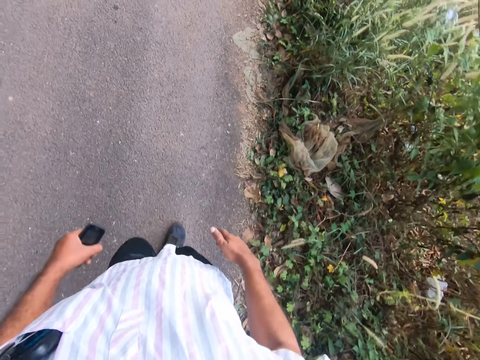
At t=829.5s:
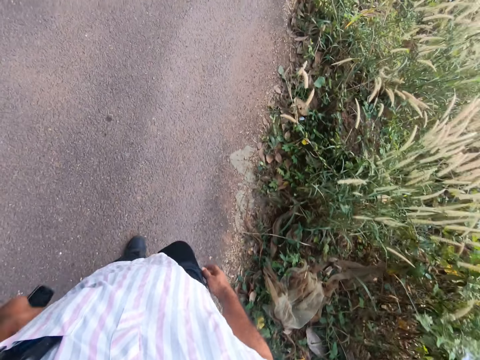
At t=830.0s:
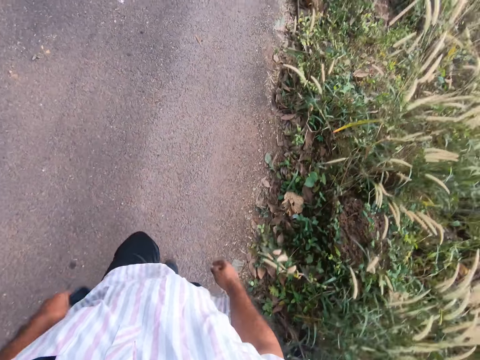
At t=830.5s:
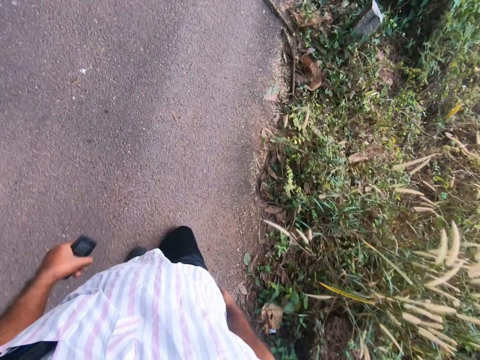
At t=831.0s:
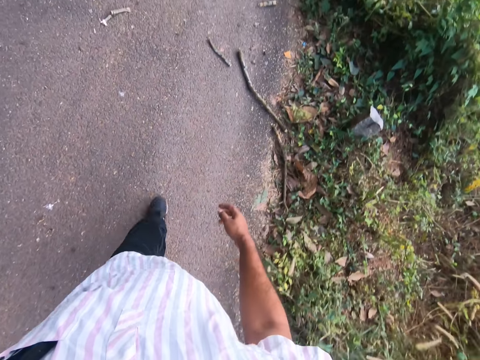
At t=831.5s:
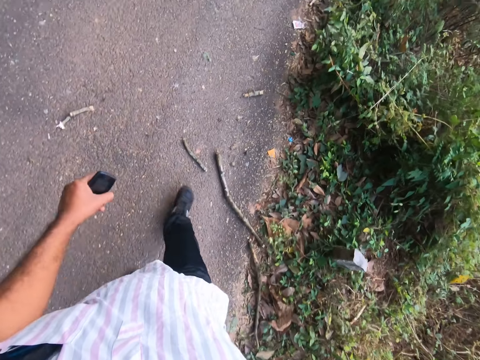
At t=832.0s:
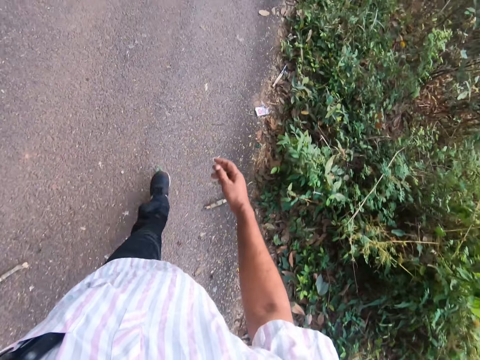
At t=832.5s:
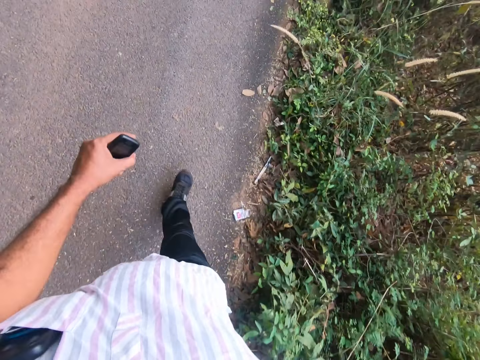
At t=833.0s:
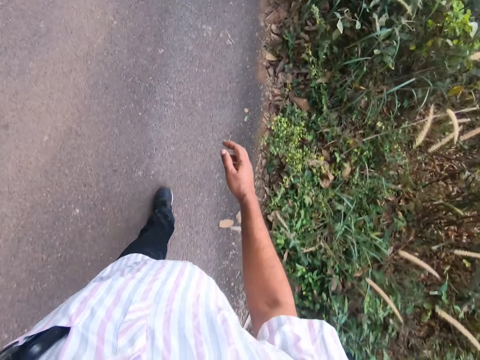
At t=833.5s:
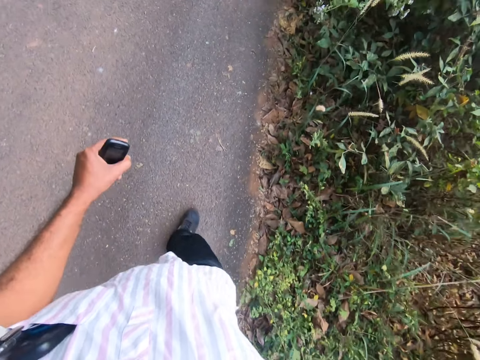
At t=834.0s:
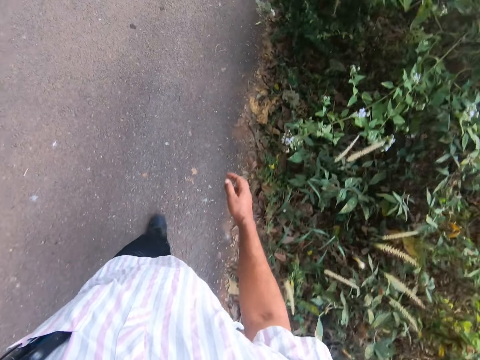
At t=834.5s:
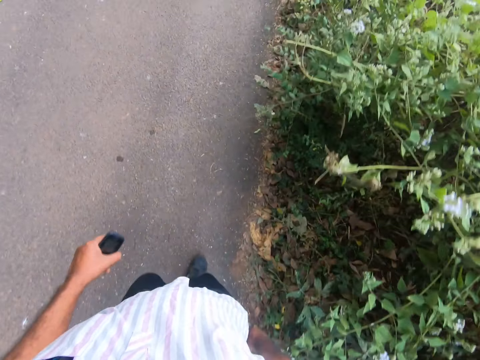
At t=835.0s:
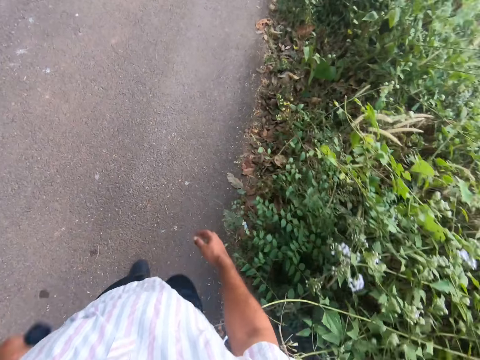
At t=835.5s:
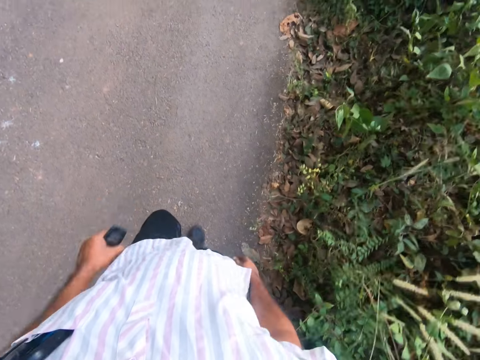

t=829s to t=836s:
The camera wearer walks on the road.

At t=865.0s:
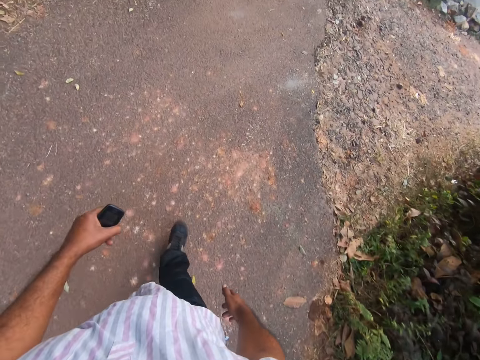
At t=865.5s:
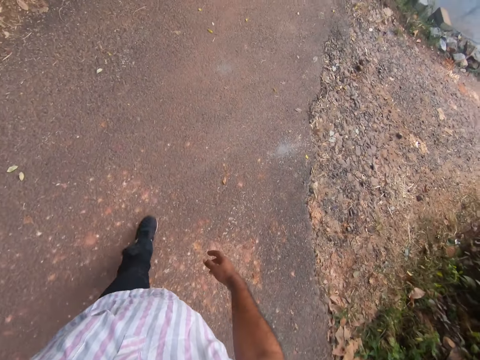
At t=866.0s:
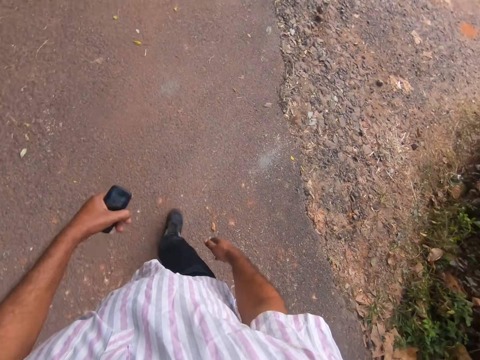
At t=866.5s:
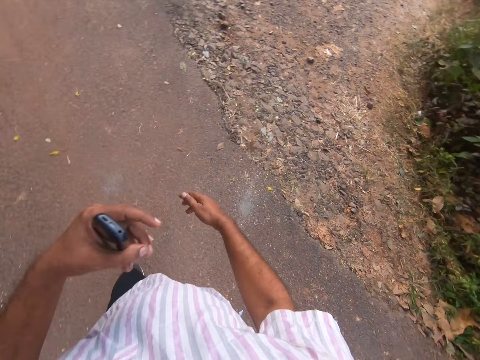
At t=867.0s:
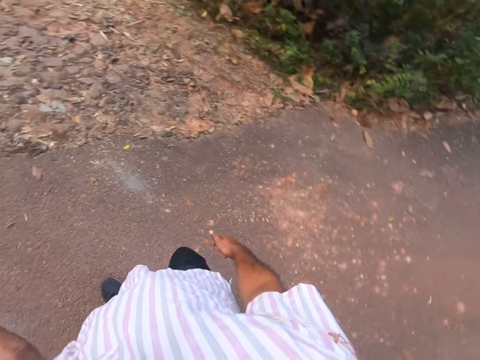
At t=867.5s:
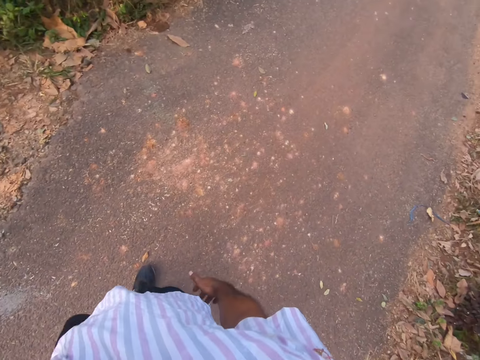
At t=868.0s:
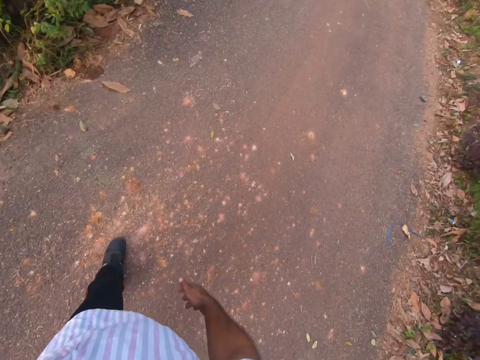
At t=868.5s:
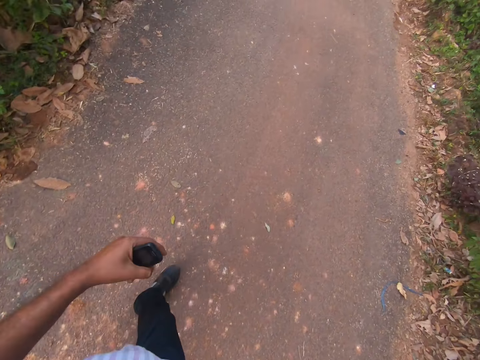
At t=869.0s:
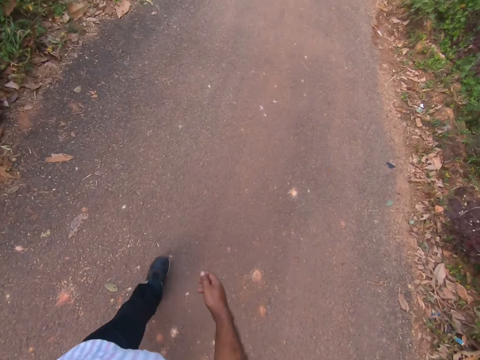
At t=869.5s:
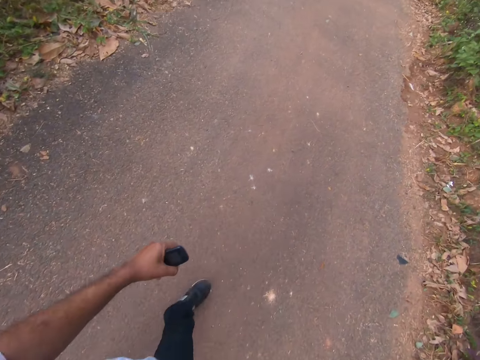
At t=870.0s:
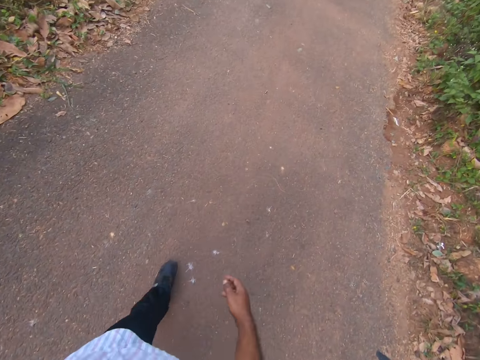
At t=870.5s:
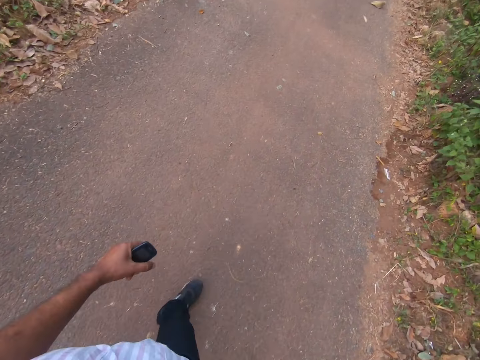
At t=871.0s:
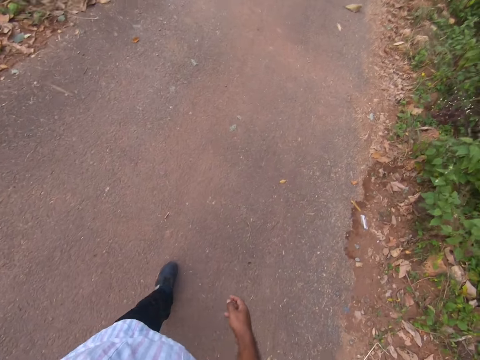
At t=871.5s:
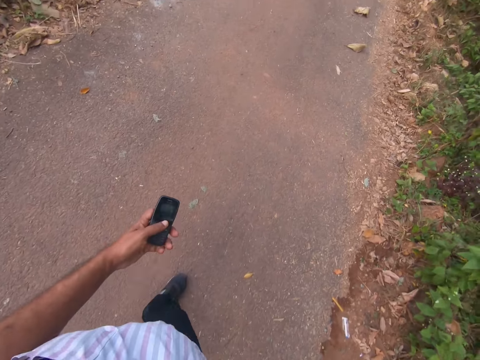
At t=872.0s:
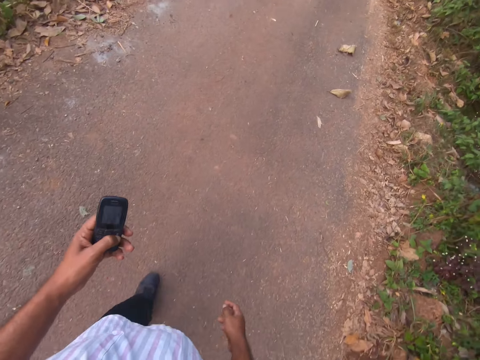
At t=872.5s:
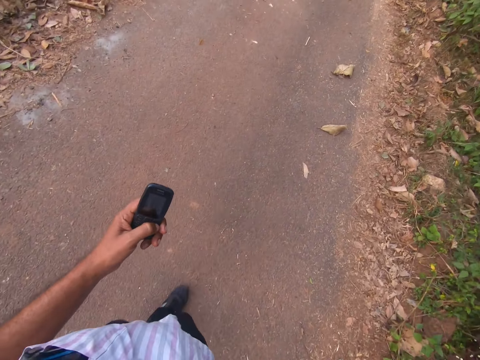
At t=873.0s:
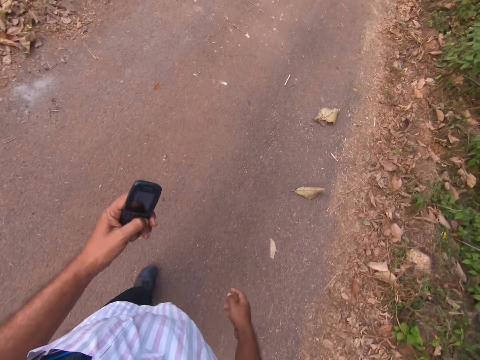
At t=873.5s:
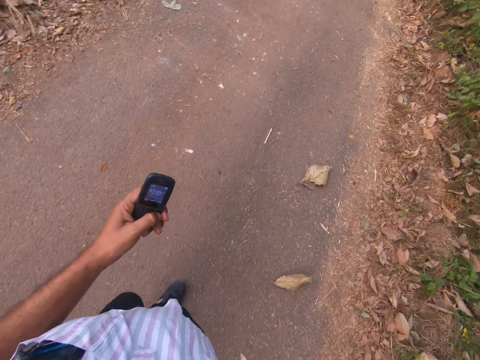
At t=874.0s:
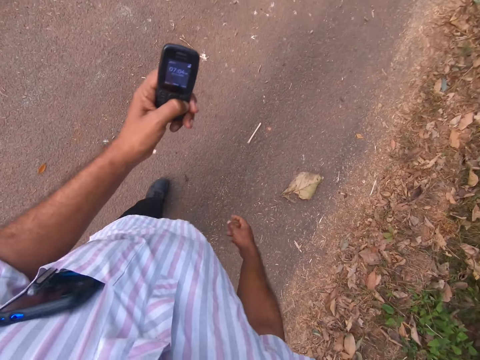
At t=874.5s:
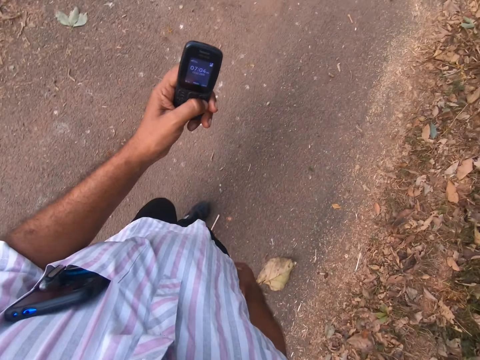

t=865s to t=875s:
The camera wearer turns around. They walk on the road. They operate the phone.

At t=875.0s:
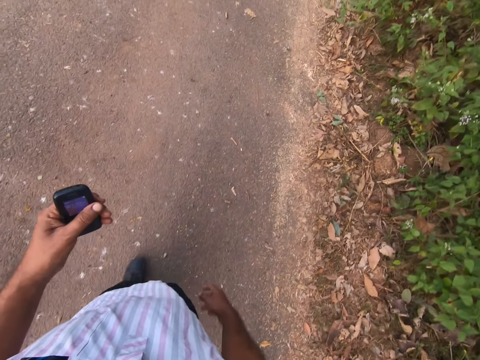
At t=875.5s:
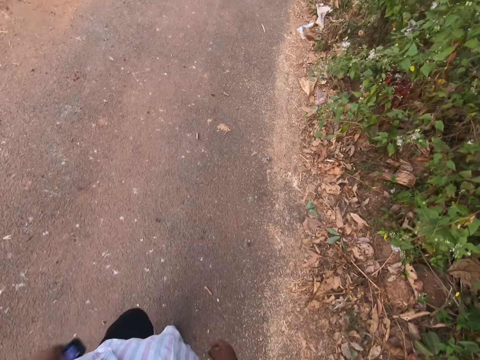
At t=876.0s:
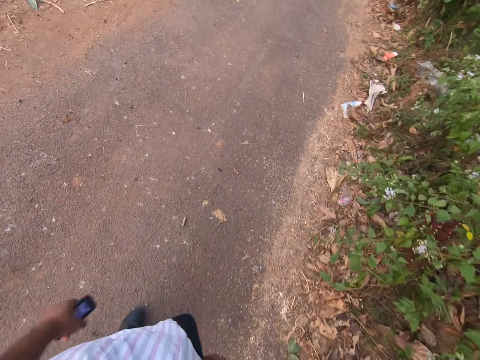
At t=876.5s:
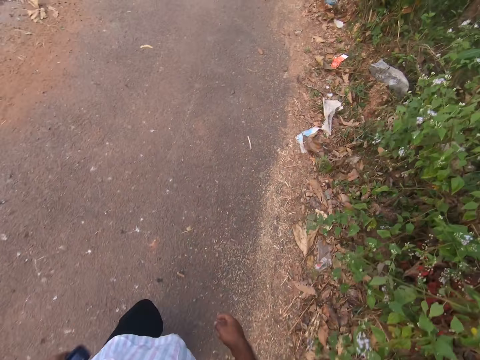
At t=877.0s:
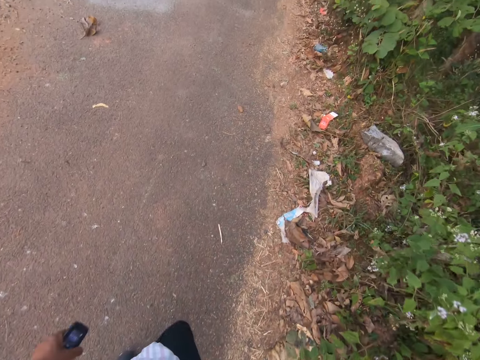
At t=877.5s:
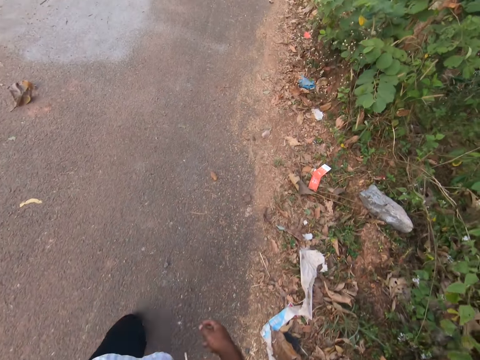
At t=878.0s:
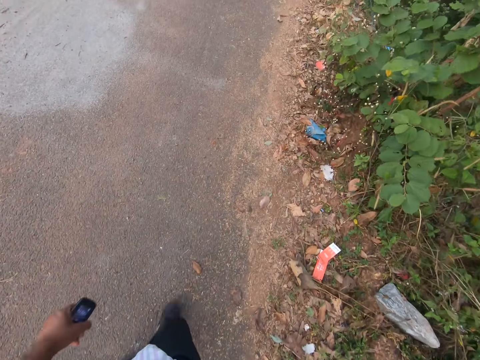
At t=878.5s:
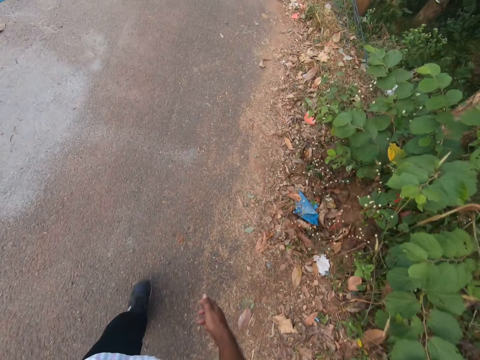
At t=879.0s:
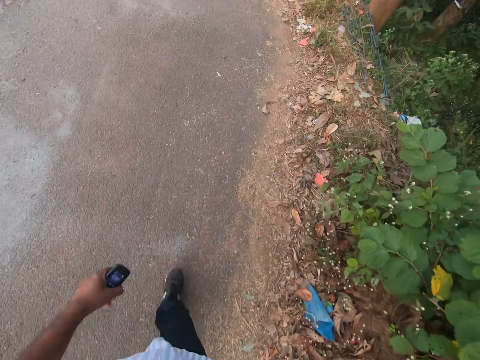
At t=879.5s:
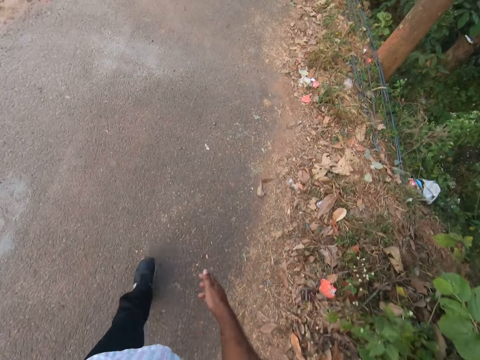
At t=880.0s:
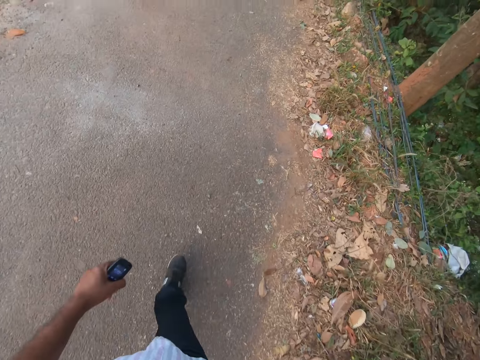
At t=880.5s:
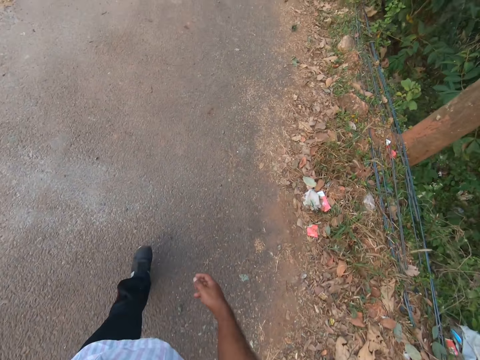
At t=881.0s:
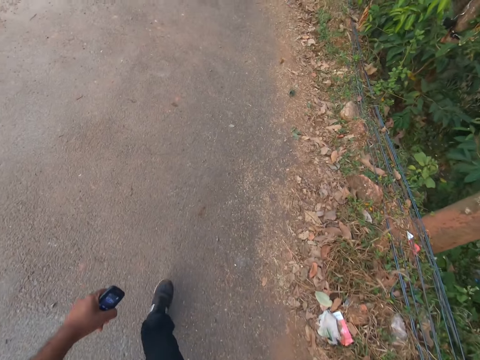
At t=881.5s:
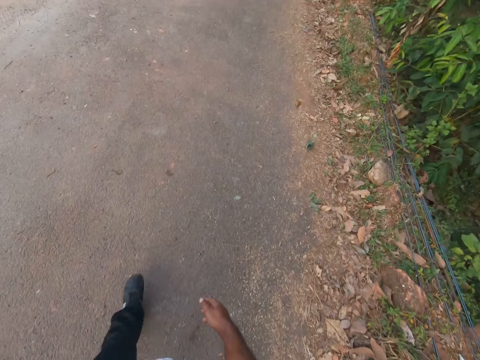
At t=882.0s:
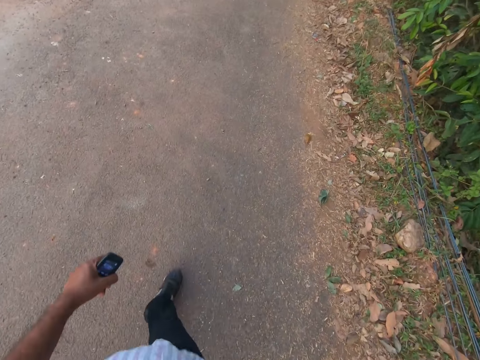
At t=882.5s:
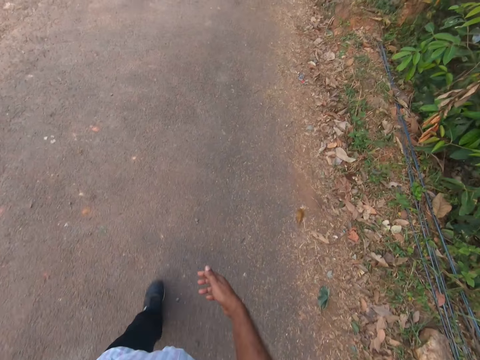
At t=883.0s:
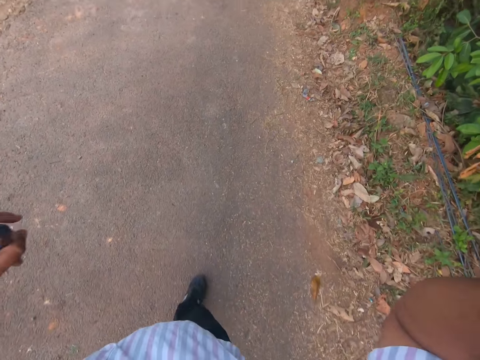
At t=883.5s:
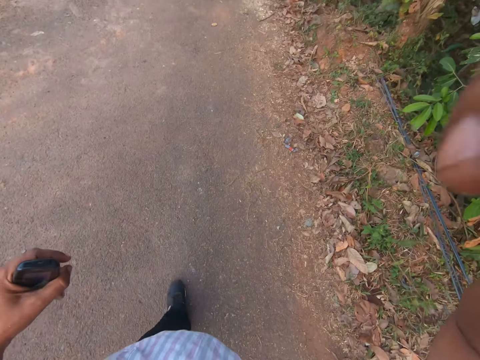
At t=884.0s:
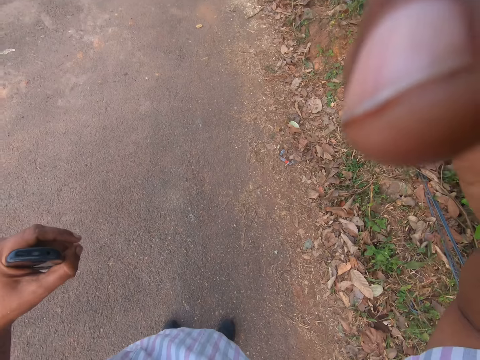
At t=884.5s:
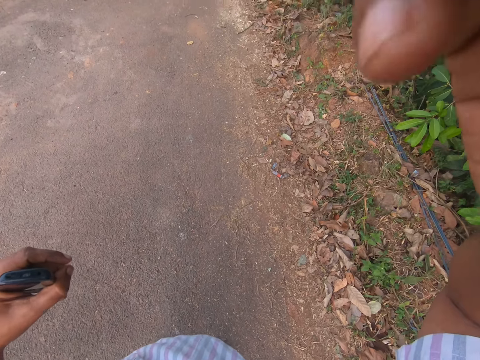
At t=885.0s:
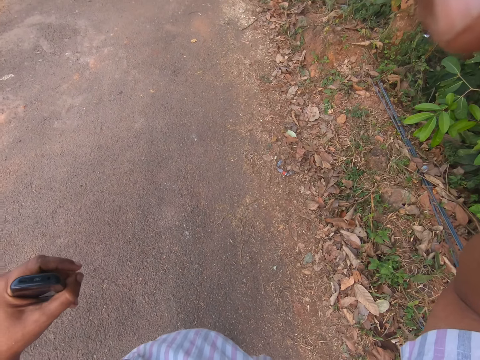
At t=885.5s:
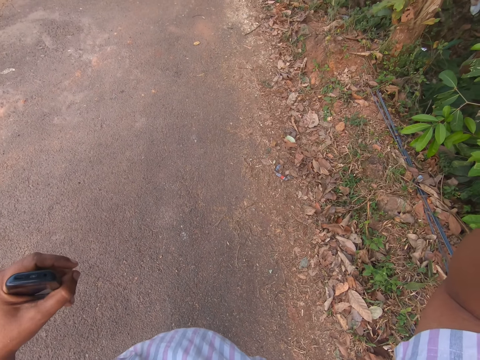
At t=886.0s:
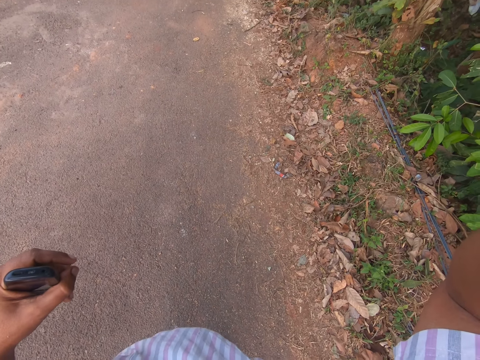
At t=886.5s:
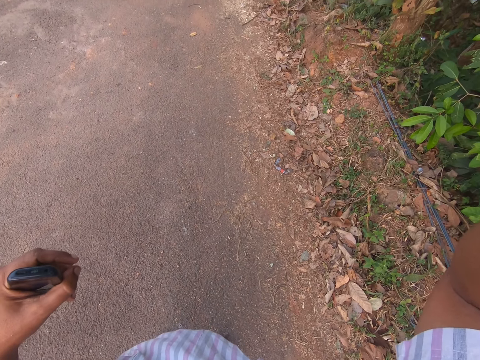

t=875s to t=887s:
The camera wearer walks on the road. They adjust the camera. They touch the camera.
